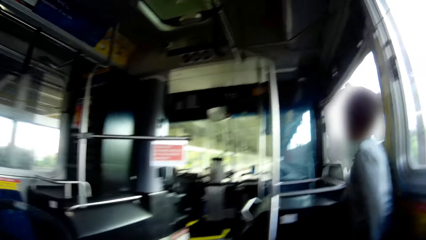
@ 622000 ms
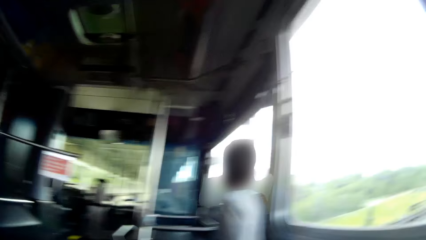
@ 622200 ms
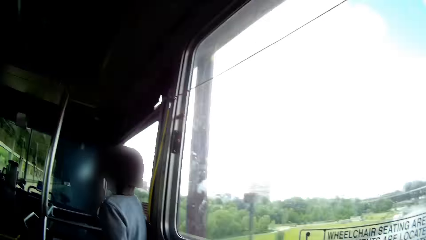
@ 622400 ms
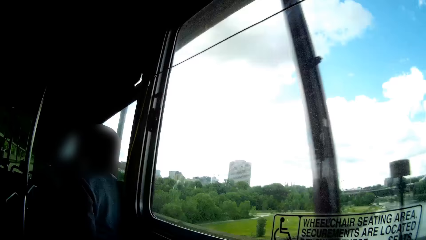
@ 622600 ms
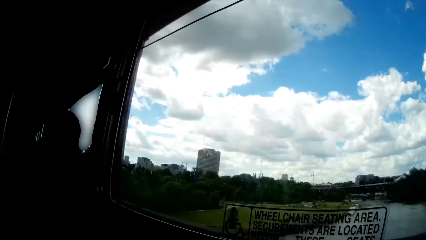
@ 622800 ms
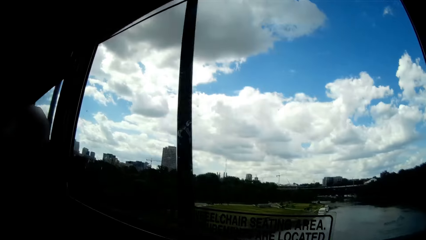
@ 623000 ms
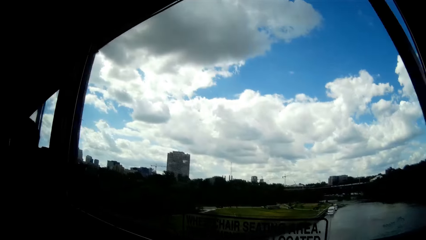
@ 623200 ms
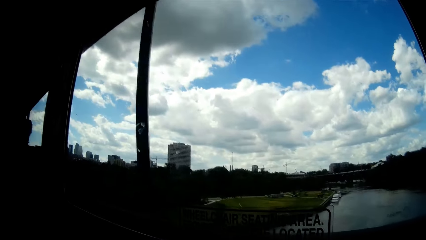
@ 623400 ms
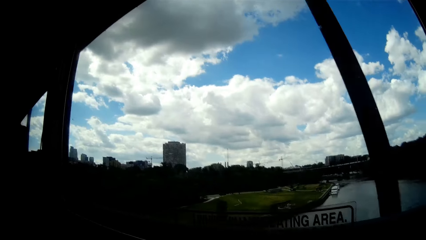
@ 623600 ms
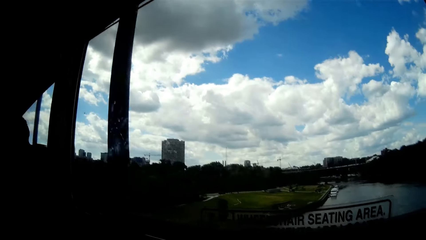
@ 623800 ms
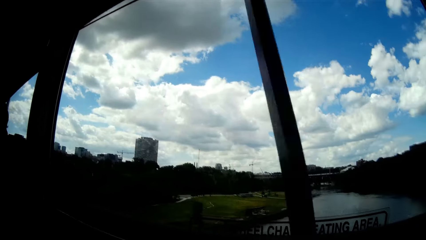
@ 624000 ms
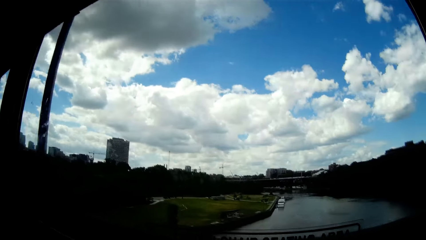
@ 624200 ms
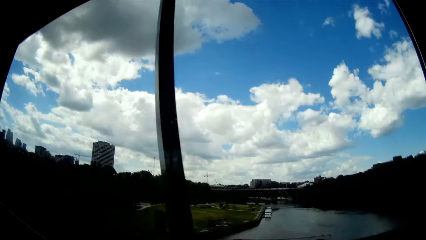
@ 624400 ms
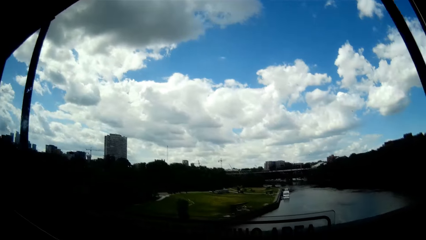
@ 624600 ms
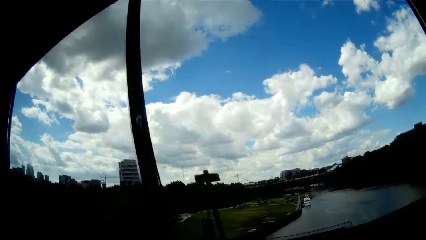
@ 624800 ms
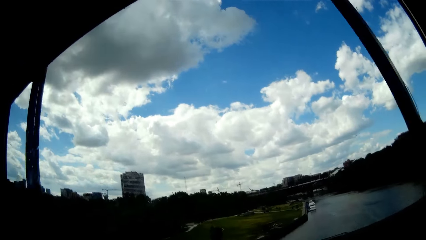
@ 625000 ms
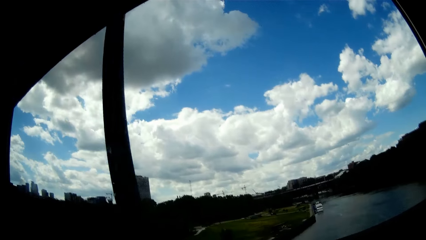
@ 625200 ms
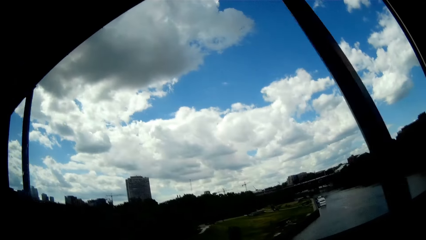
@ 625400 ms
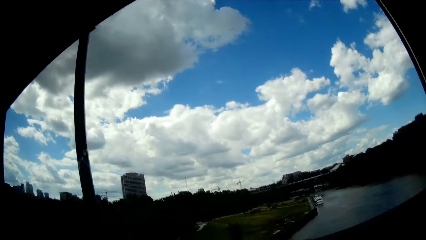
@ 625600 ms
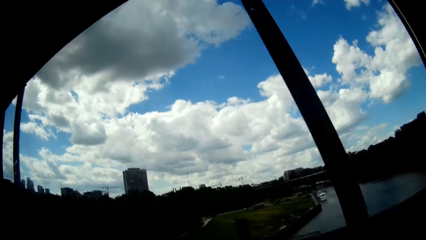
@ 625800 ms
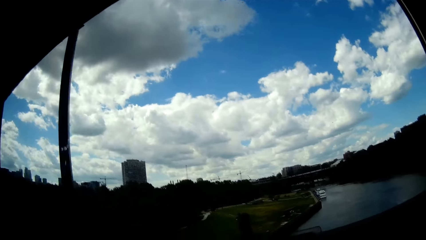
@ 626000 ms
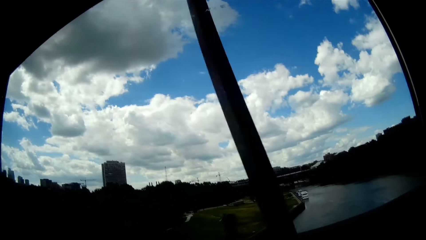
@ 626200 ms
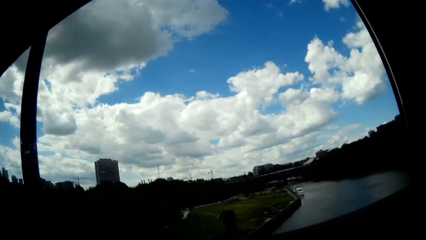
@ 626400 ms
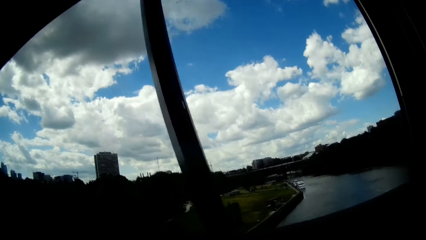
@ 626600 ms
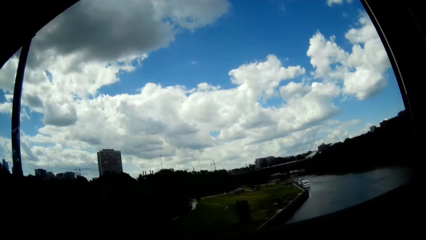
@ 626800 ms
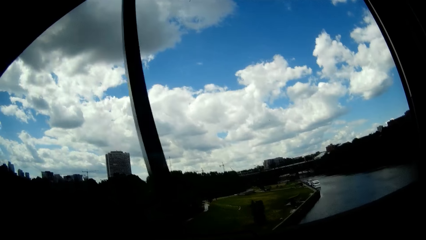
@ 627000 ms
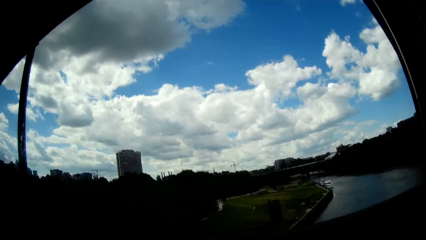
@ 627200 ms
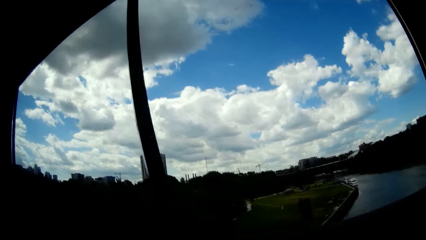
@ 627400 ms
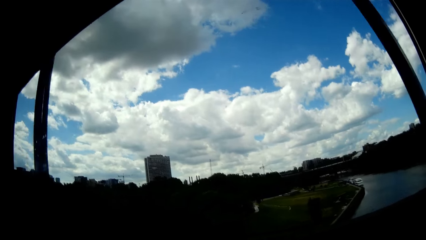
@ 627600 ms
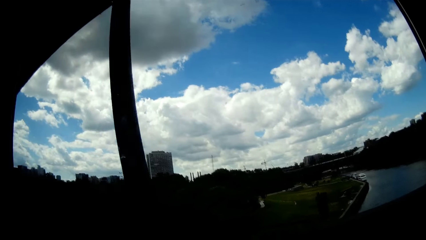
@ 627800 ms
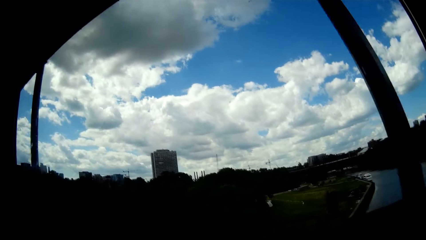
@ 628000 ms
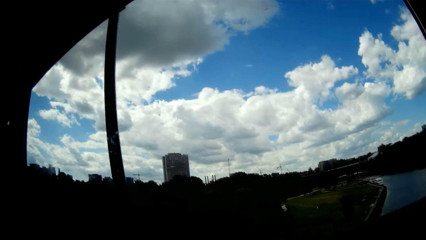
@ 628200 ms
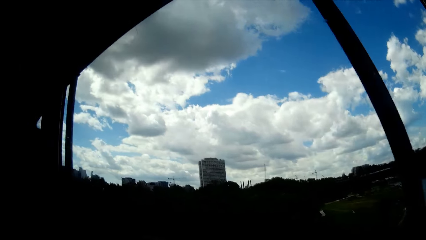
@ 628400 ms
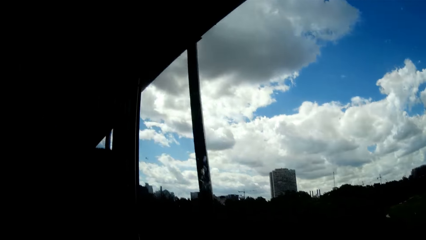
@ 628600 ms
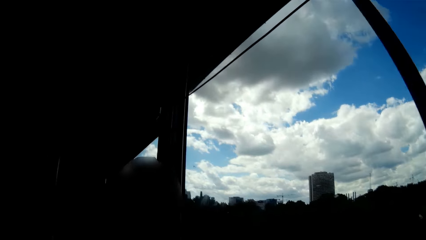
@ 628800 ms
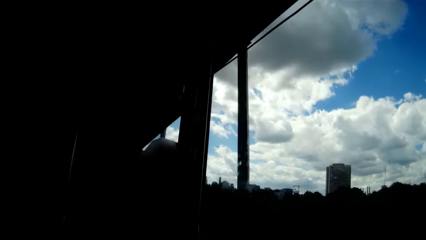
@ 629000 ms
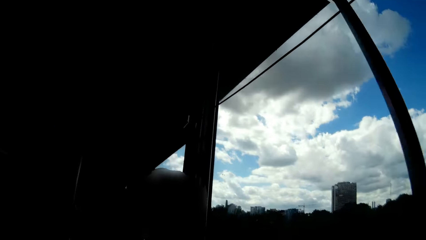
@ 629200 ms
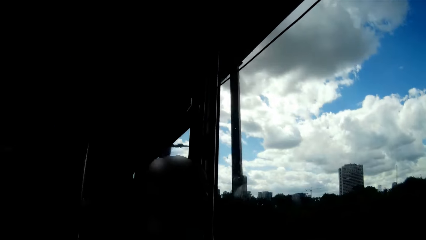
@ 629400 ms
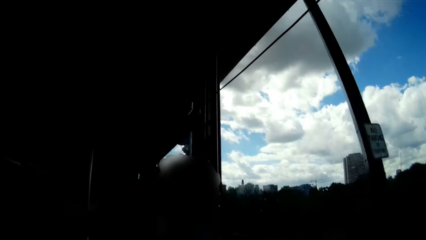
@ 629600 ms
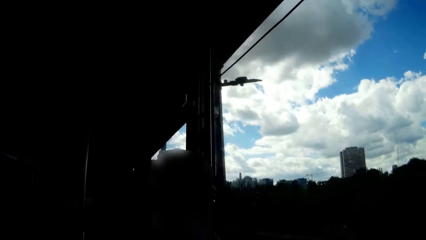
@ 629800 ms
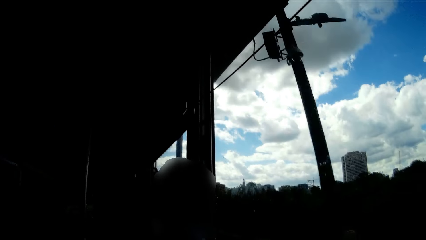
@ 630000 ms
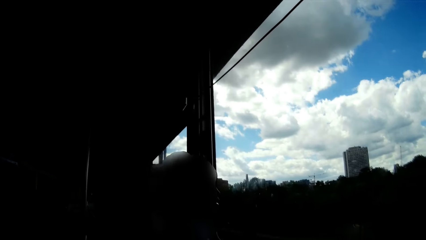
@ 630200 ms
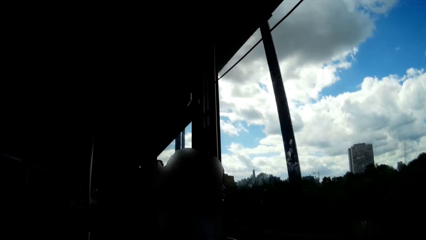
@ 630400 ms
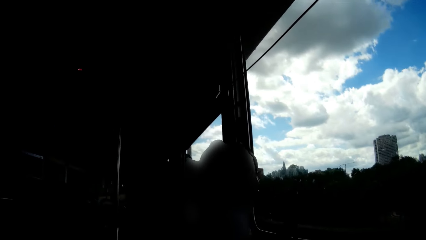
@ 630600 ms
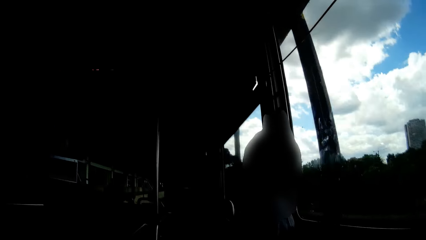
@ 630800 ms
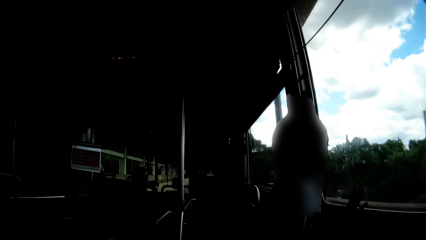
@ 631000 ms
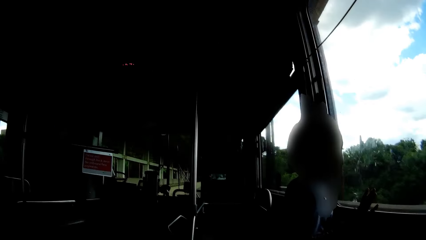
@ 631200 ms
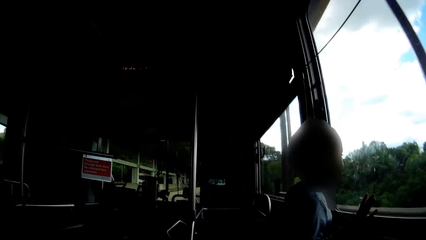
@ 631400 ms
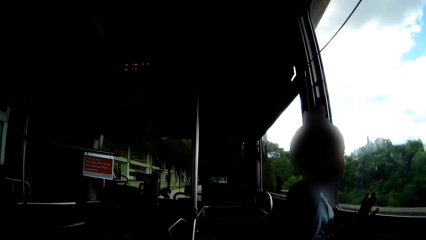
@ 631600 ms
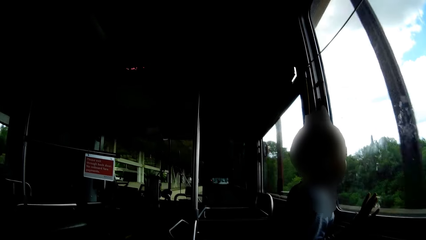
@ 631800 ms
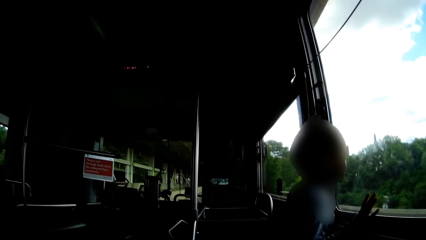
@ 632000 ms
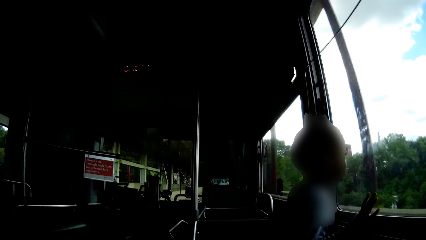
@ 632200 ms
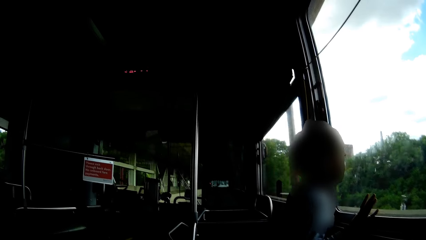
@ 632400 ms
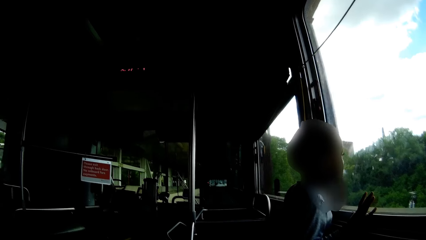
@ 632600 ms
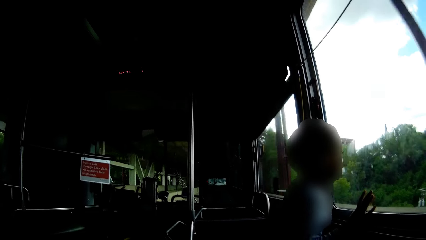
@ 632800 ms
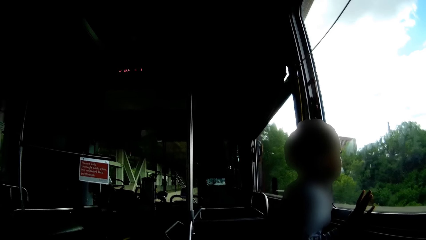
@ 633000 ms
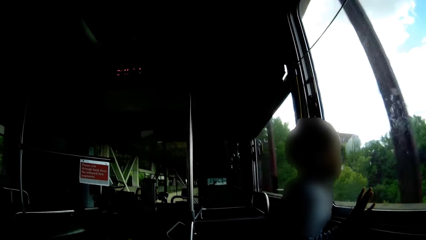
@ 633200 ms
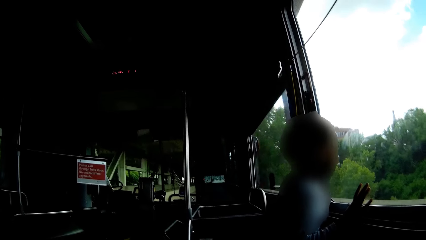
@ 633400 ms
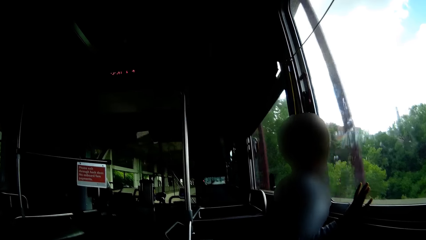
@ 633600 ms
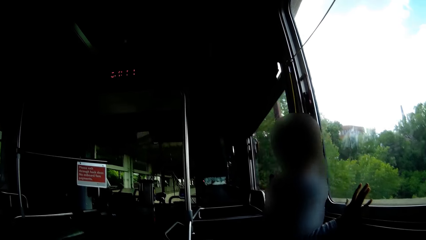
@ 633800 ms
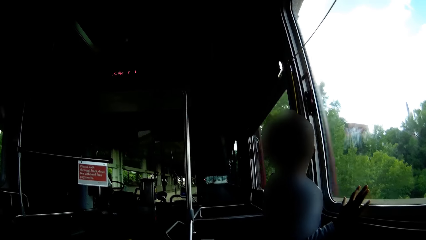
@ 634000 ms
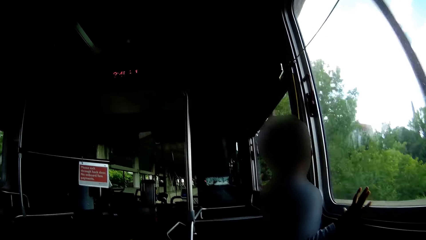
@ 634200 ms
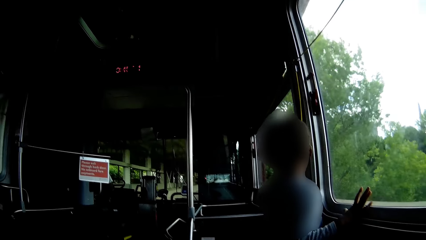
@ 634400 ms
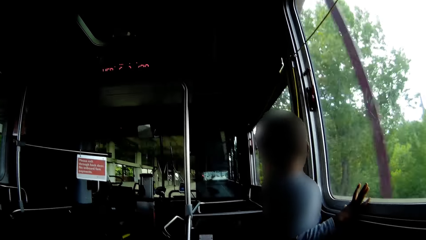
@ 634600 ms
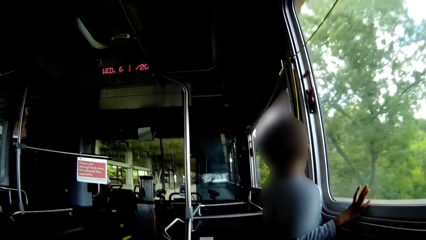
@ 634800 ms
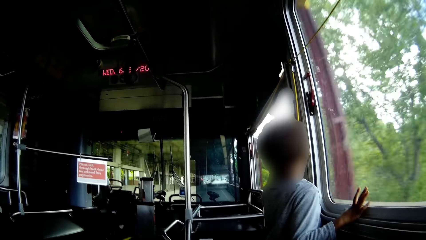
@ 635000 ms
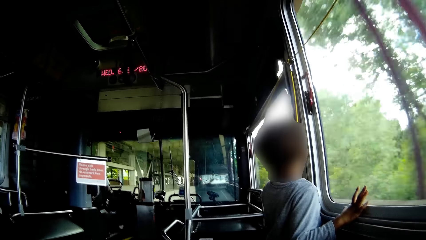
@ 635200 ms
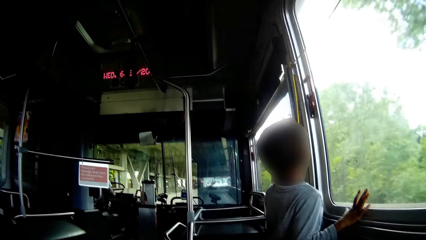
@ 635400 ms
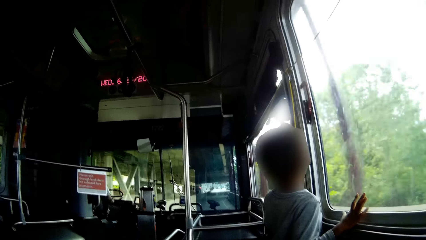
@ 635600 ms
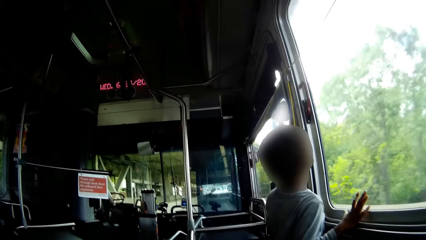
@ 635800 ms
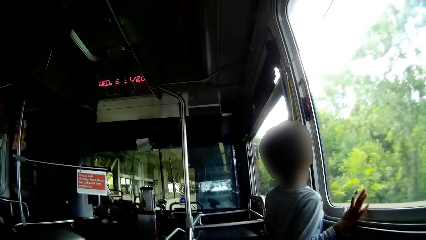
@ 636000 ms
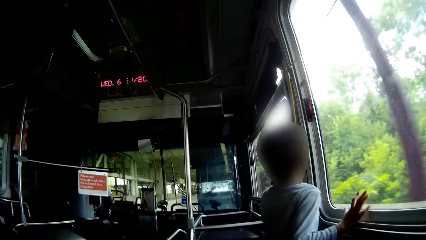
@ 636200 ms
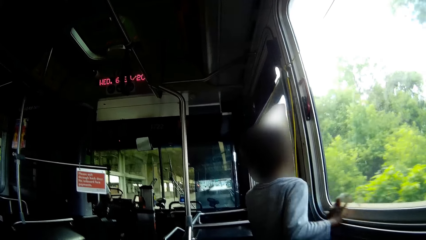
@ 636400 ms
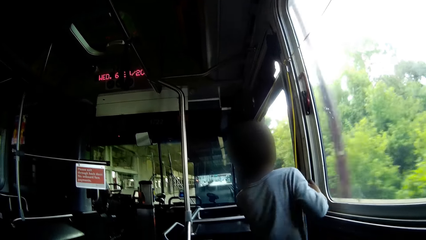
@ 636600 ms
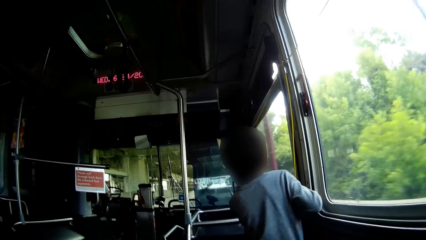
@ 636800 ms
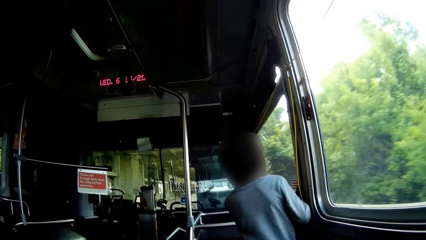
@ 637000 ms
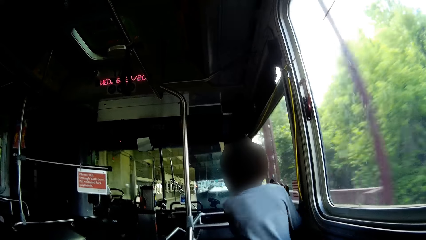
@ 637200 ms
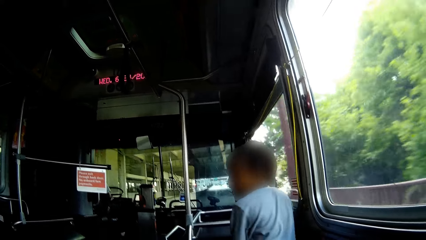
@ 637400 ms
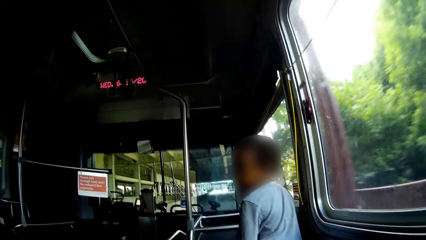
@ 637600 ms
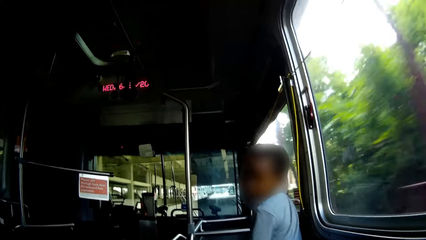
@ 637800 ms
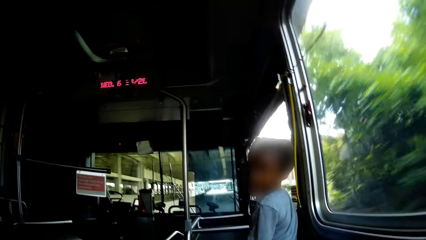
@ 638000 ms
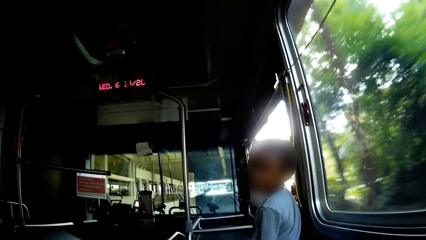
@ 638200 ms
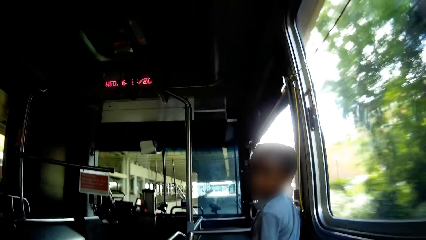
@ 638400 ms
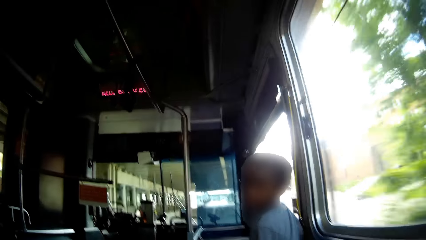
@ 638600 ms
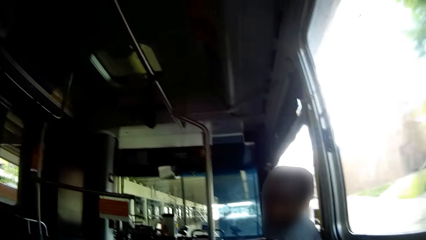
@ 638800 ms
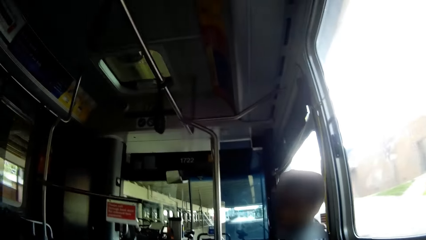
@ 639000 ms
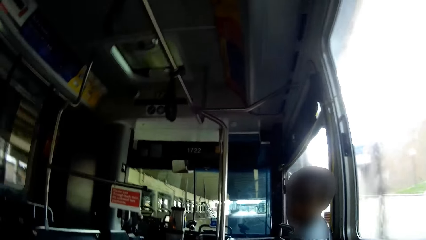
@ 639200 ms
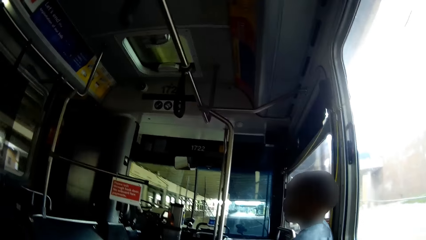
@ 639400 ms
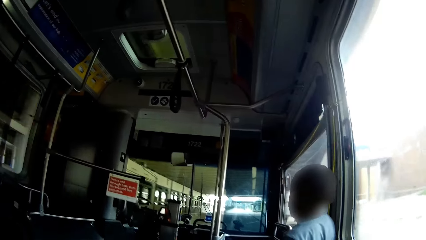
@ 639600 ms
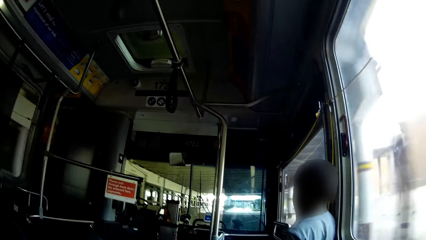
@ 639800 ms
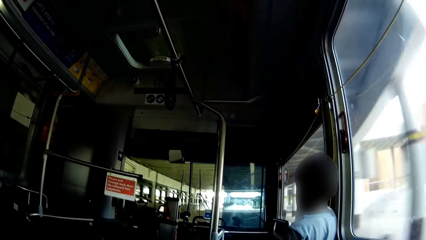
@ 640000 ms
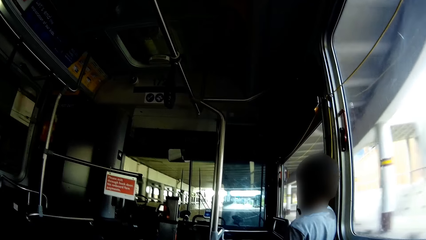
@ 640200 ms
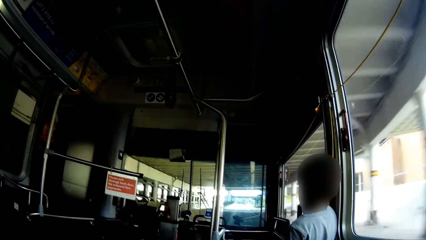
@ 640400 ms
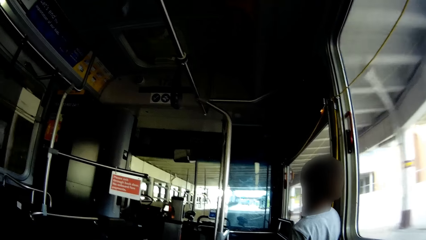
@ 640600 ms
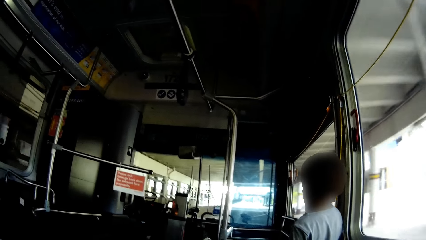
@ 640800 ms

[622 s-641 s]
The camera wearer looks through the window. The child removes his right hand from a windscreen of the bus.
